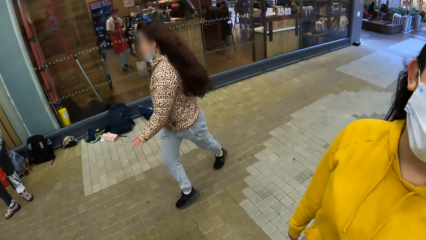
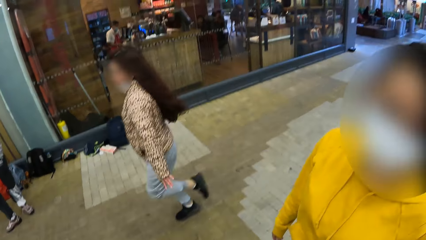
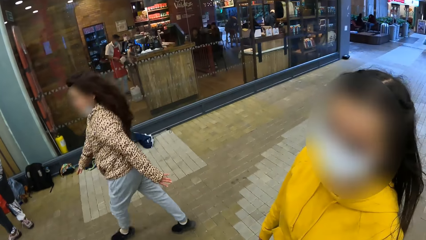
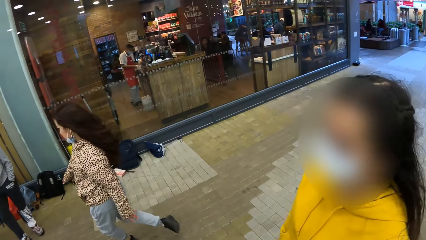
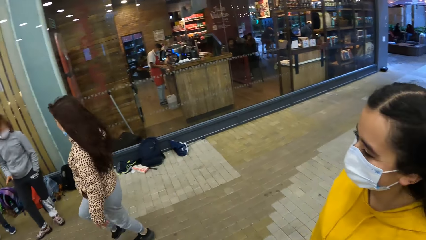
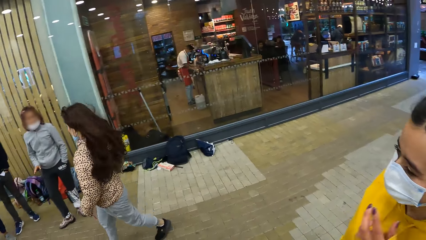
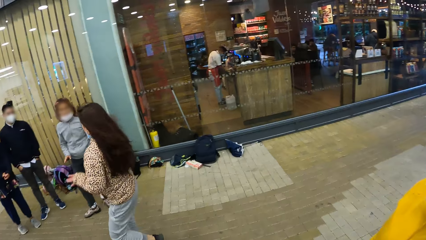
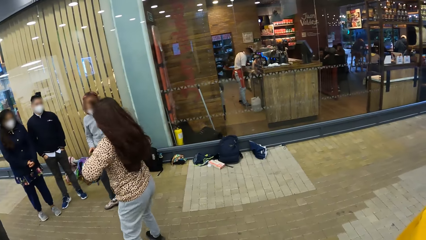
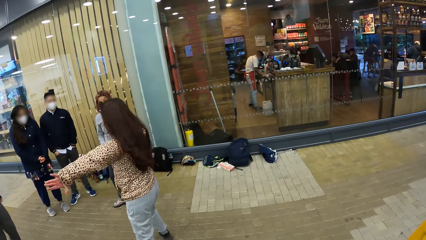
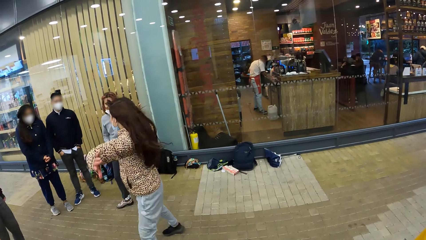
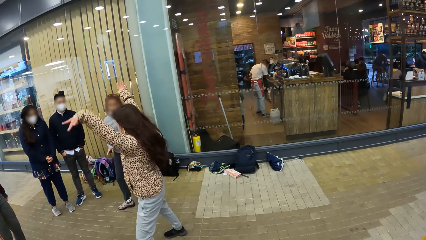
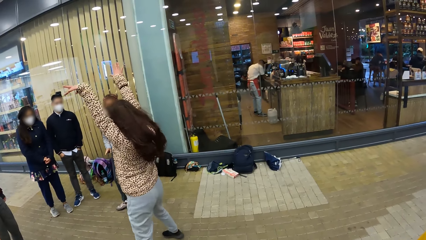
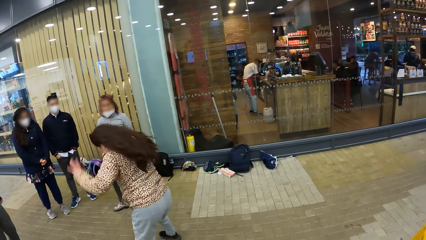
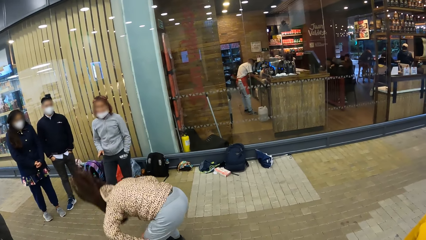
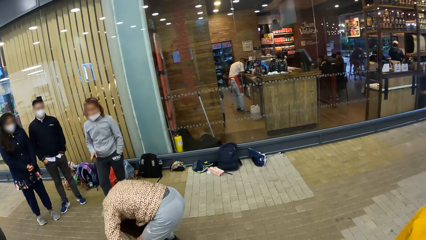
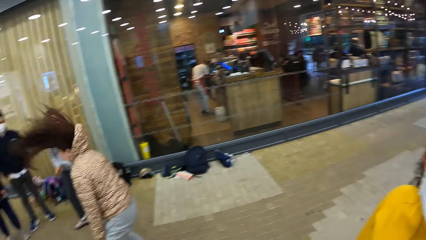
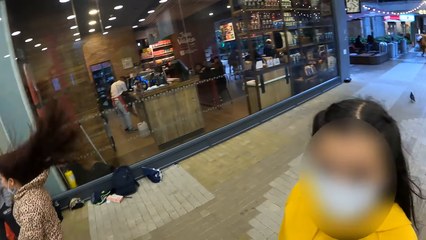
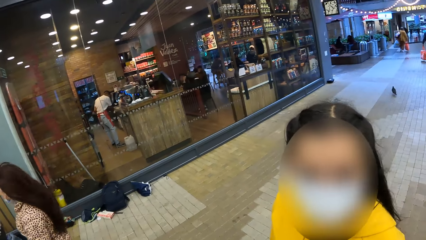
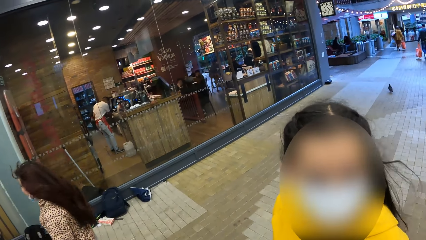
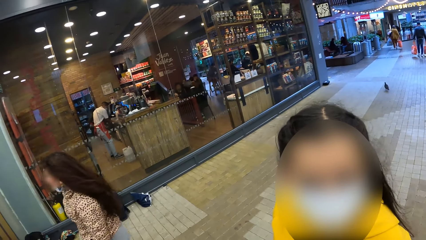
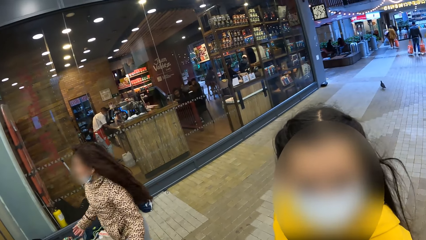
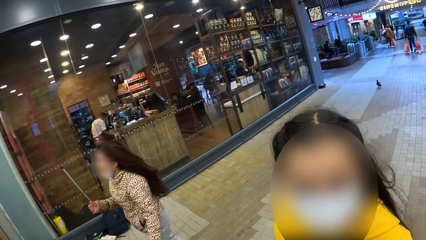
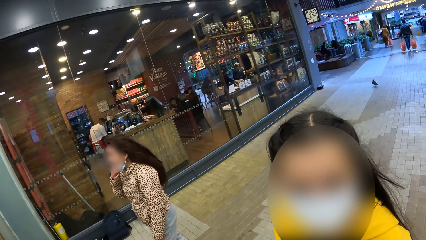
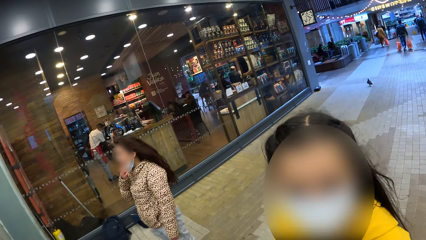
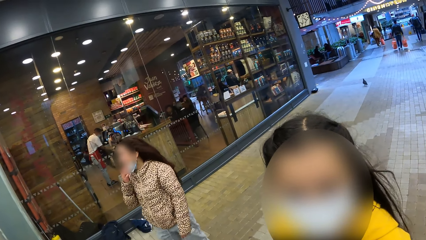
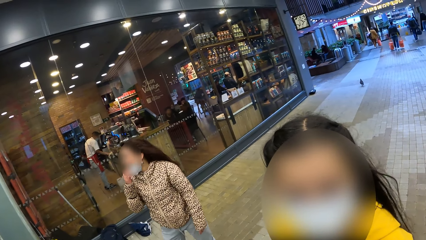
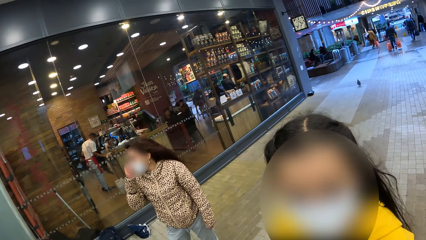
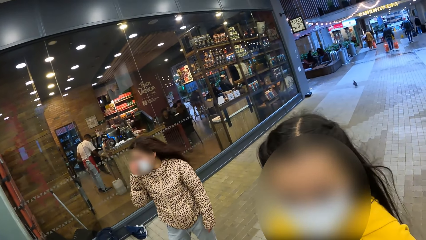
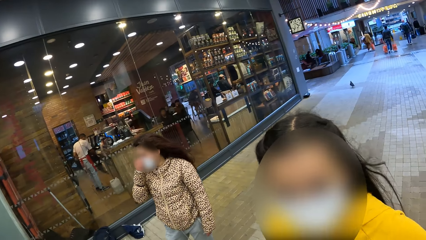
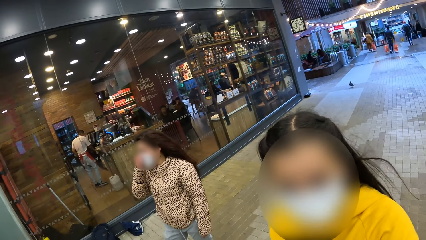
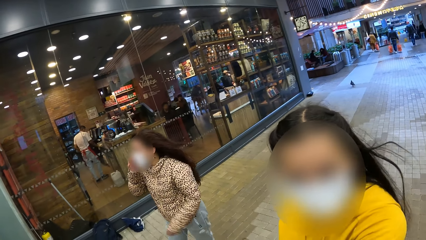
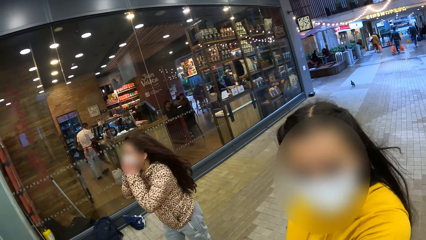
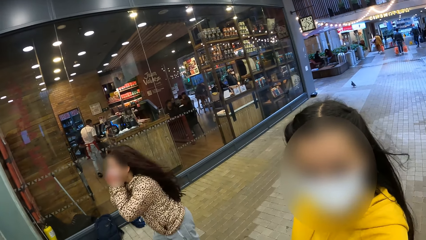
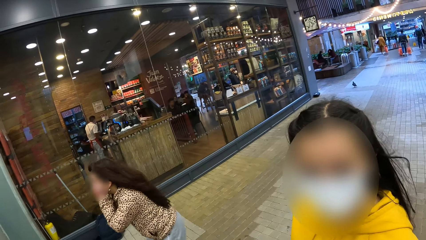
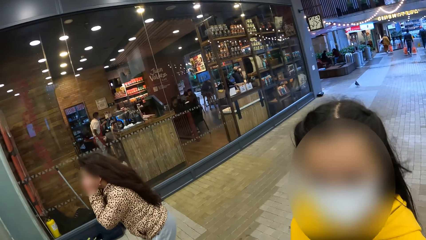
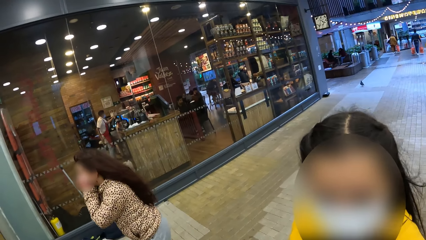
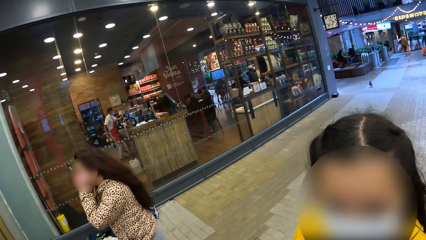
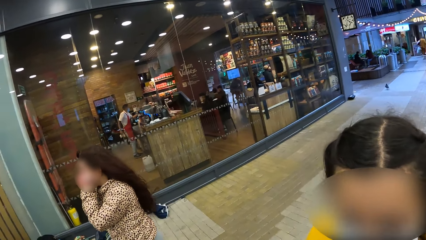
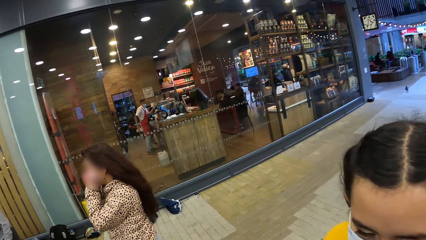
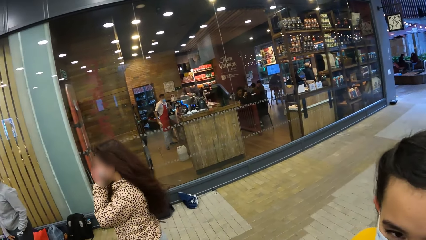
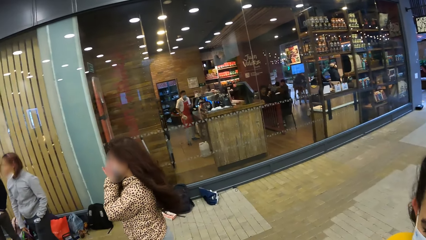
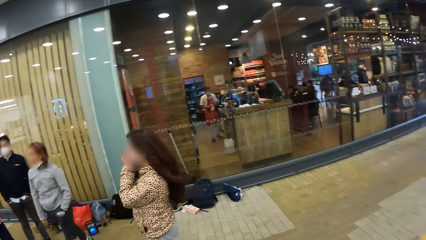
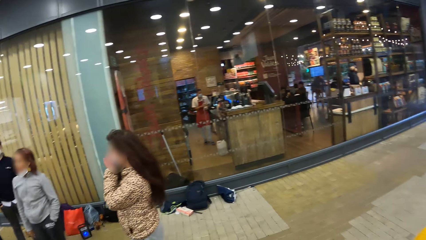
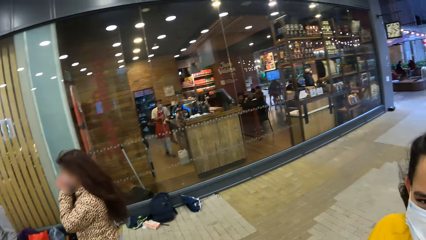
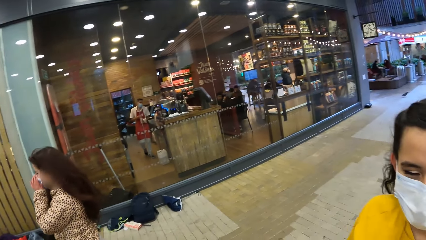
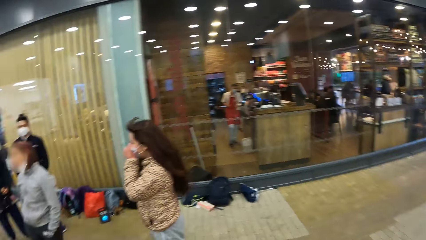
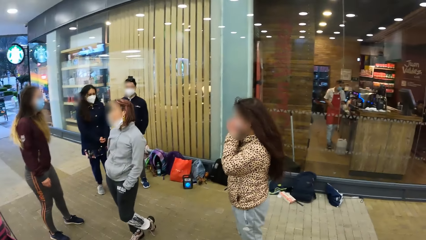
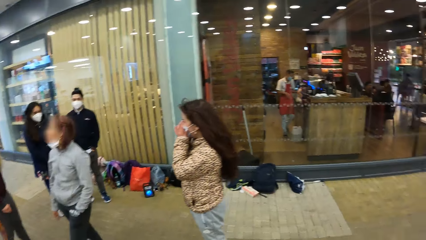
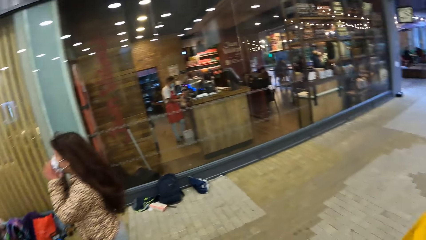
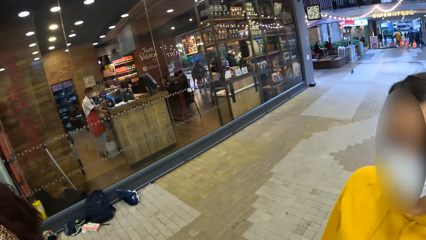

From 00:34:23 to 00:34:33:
A person catwalks on the ground. The camera wearer looks around. They dialogue with another person.

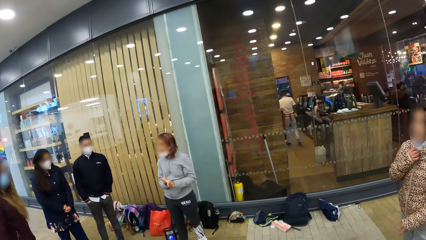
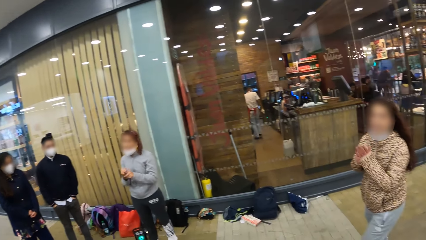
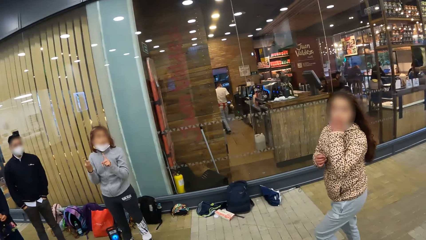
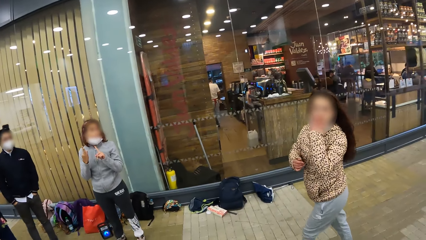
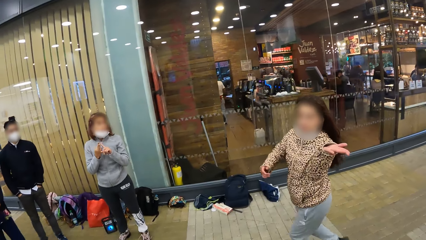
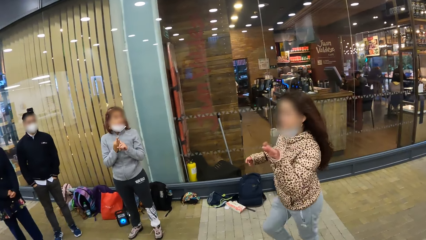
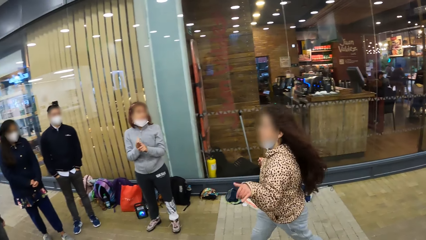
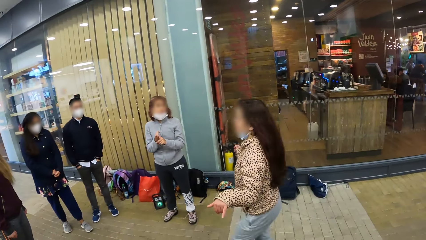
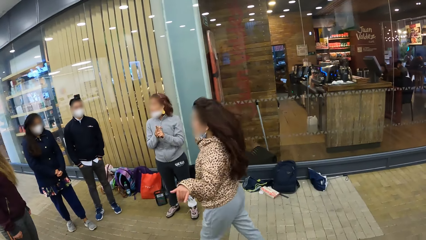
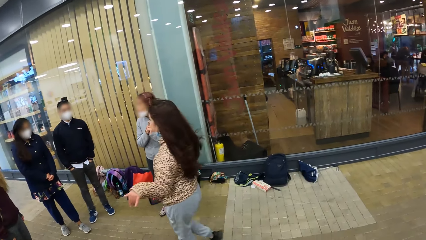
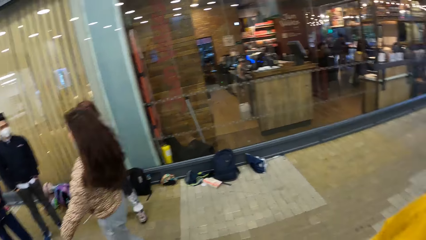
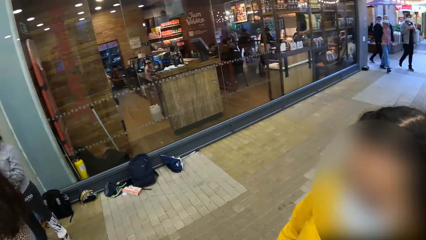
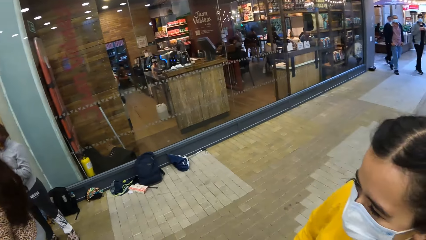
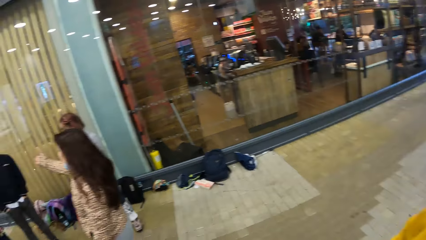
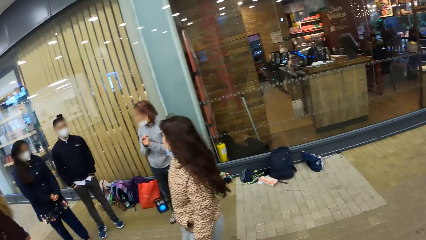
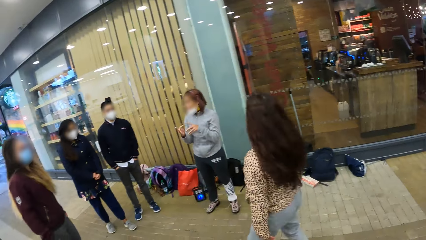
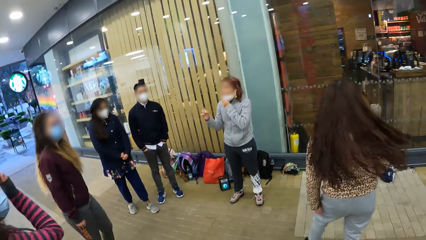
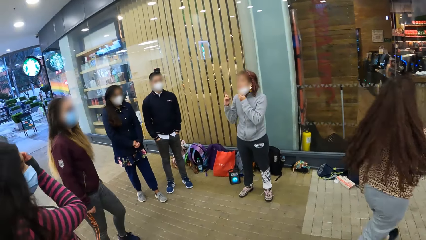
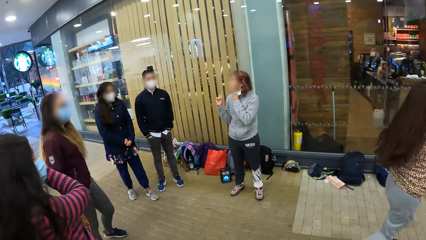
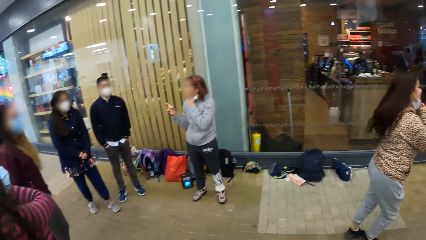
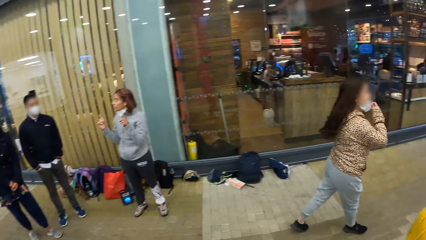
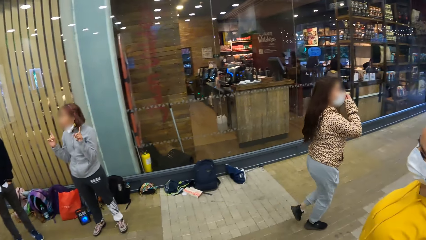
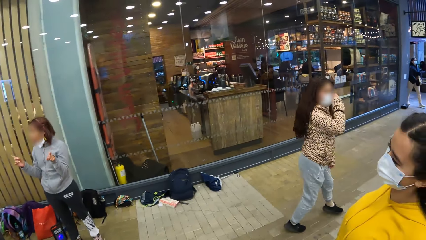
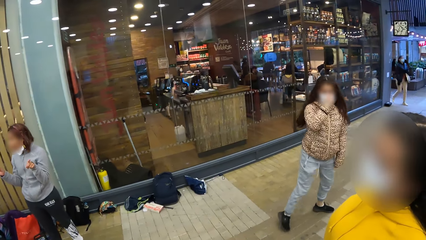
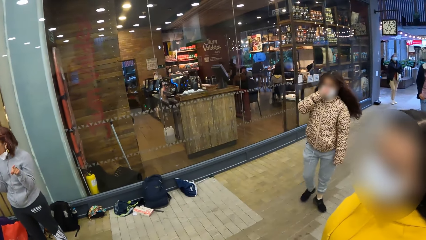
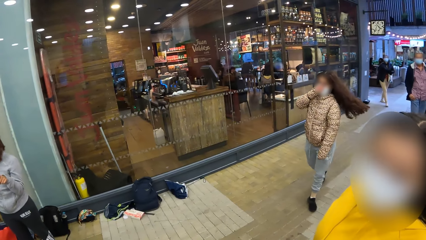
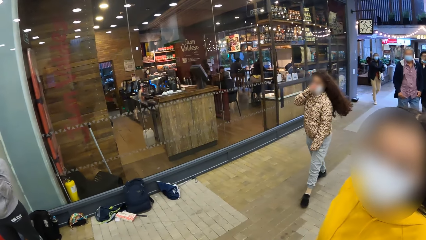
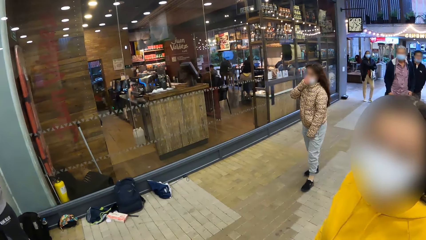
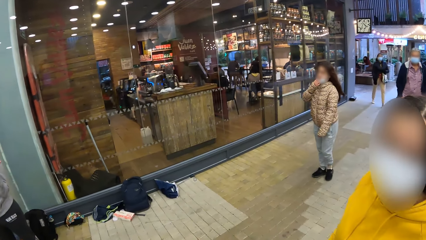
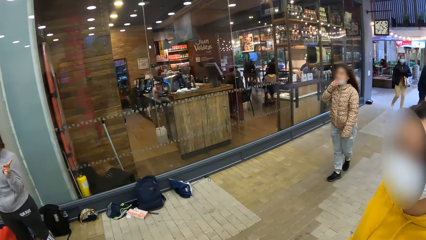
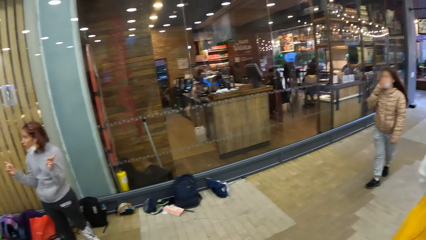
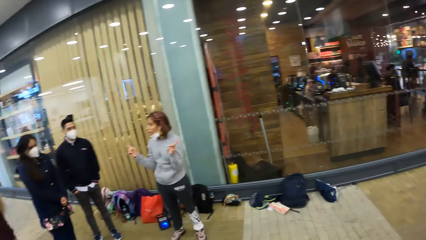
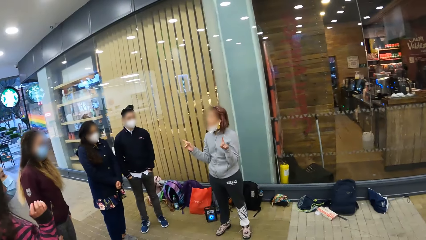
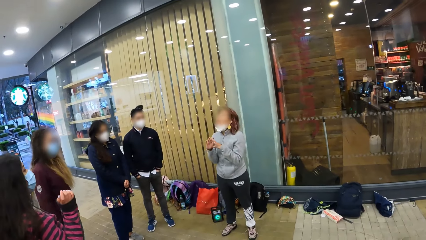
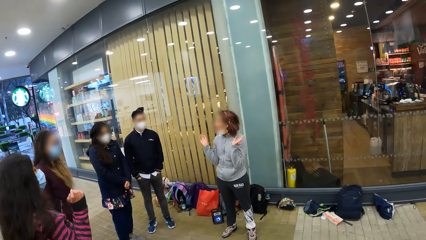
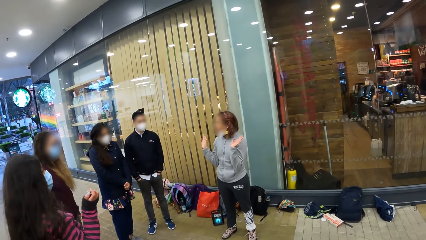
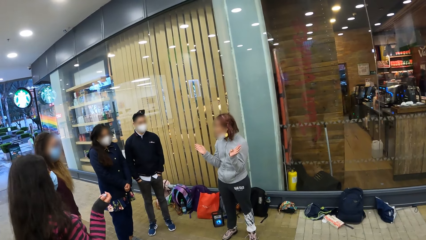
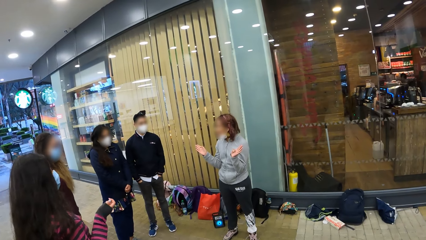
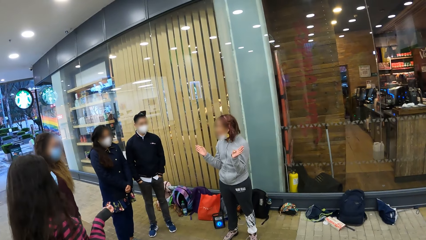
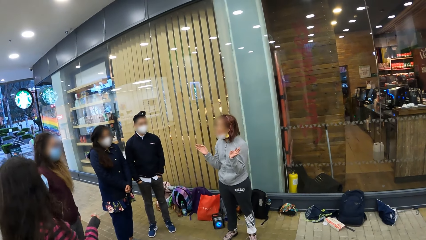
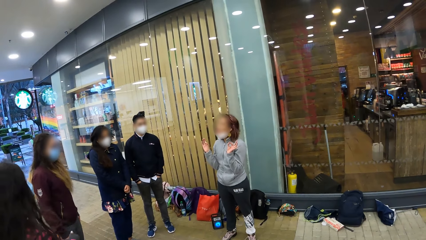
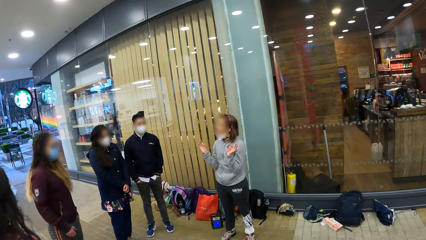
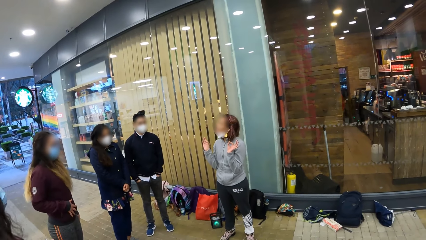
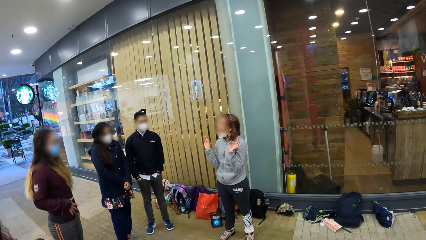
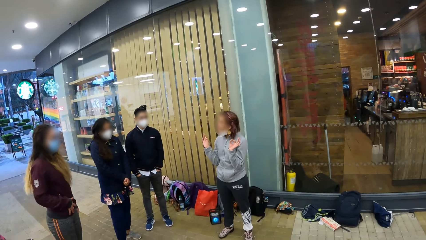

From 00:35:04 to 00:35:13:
A person catwalks on the ground. The camera wearer looks around.
